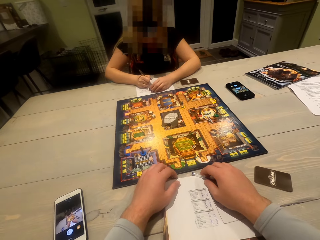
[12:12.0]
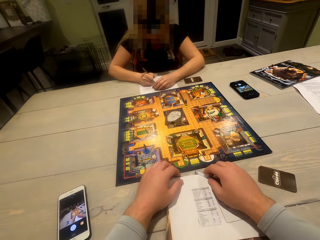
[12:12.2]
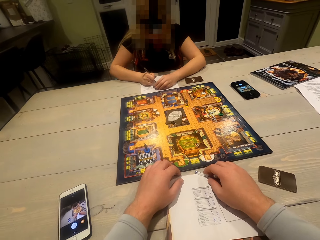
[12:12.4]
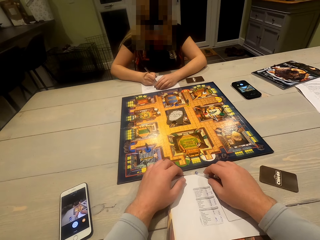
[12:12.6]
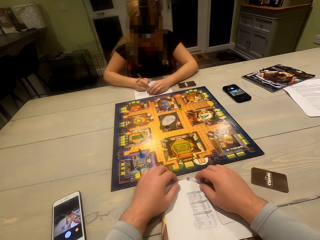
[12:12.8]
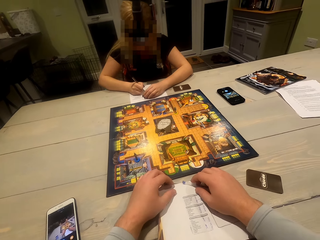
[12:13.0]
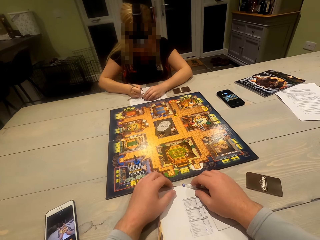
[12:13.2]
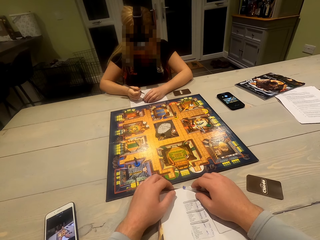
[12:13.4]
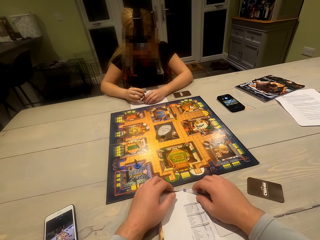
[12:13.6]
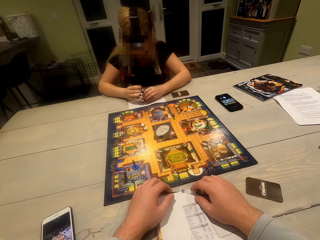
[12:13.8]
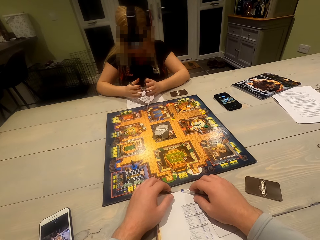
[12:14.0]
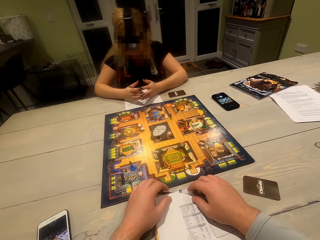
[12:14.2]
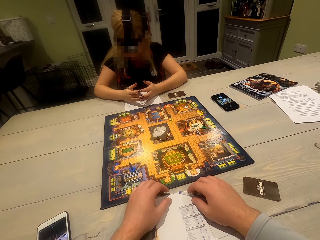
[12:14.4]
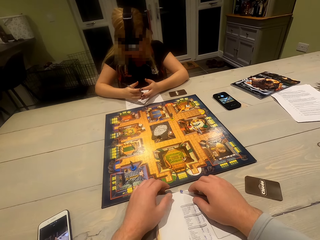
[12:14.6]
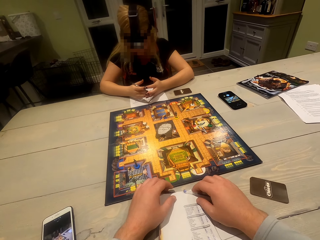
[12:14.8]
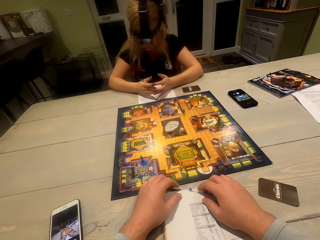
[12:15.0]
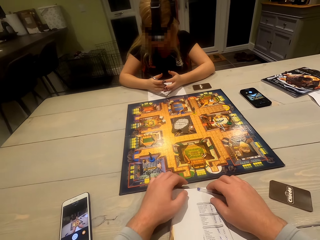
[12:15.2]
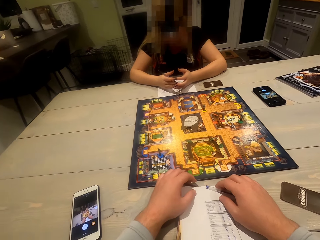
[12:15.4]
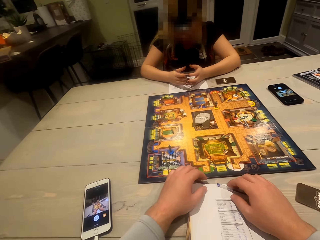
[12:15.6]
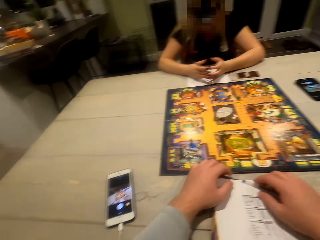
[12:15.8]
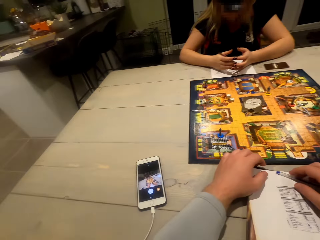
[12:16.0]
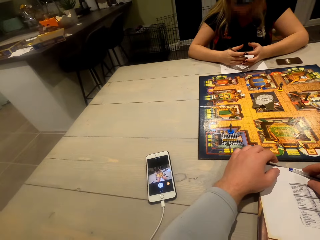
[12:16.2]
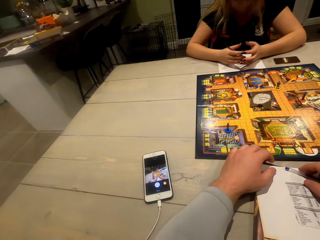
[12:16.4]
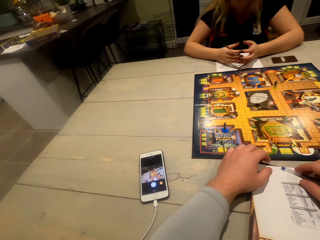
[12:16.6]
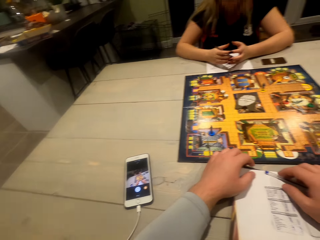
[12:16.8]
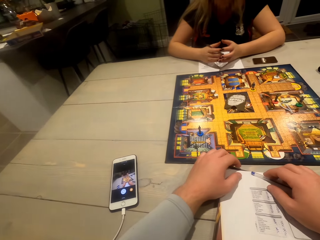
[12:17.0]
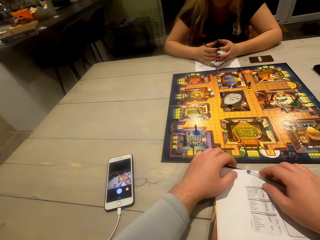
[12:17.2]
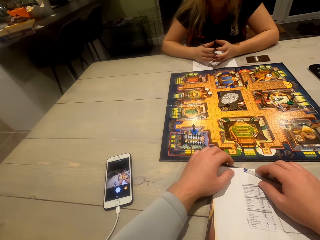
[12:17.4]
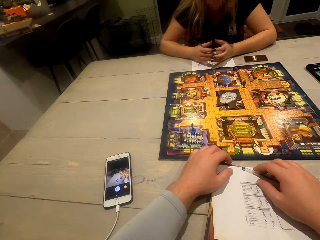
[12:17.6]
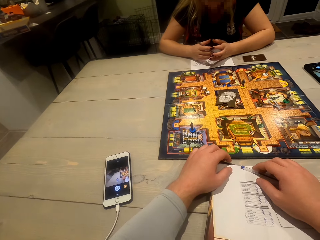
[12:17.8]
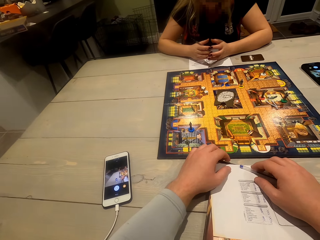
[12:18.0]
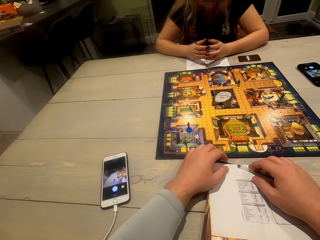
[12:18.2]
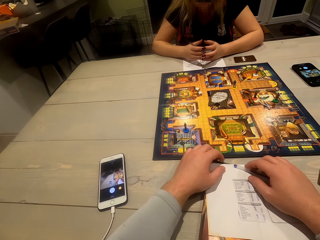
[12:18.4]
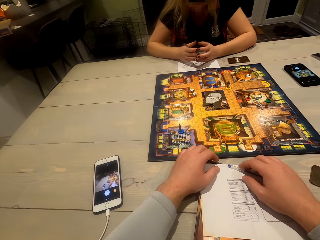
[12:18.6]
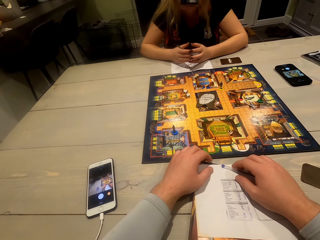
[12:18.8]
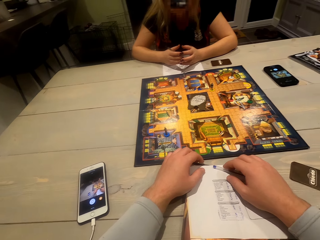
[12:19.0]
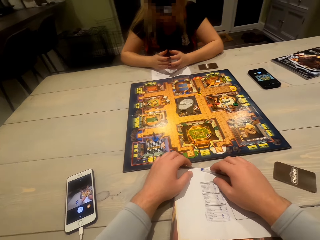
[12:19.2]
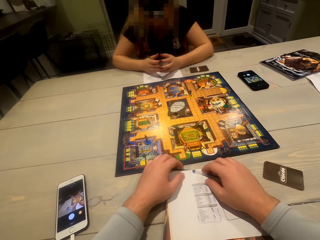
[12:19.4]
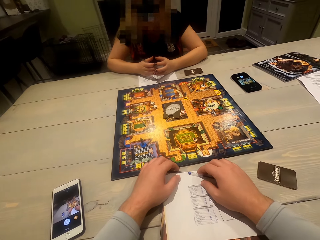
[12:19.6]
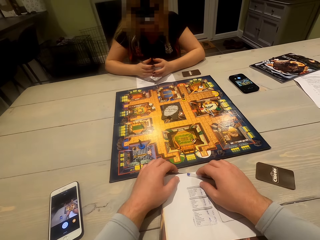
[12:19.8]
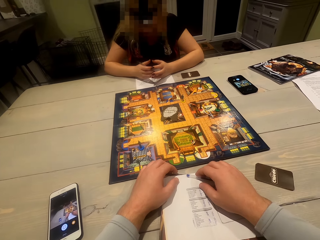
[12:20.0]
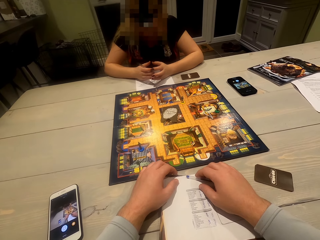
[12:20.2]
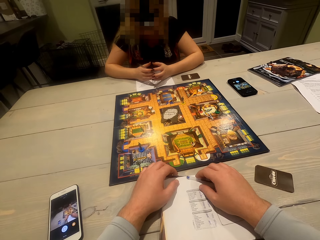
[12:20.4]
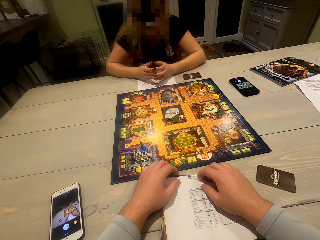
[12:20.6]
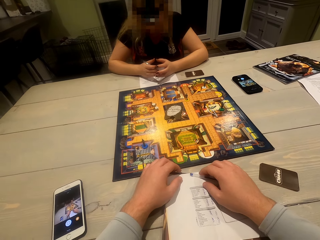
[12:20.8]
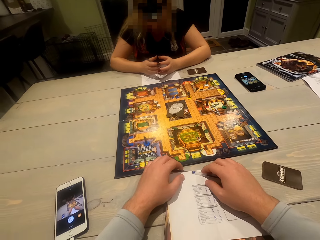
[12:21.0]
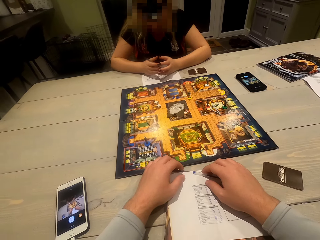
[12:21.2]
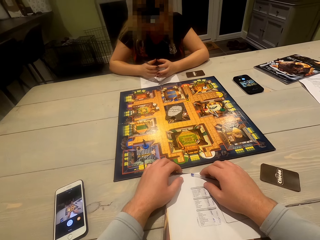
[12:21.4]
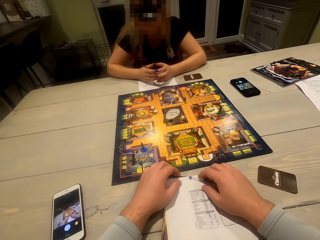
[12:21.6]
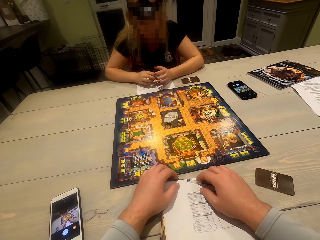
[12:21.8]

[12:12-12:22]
A woman writes on a paper with a pen. The woman adjusts her hands.

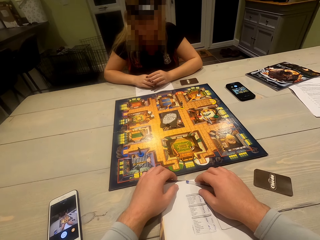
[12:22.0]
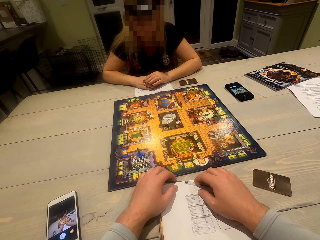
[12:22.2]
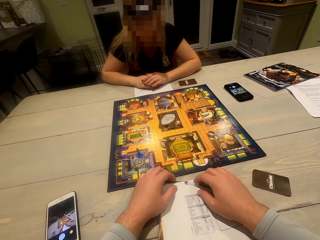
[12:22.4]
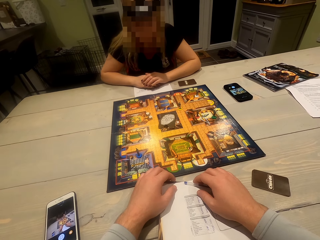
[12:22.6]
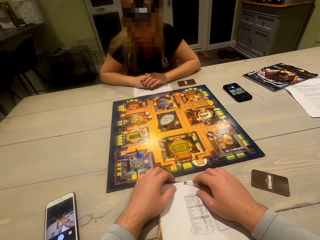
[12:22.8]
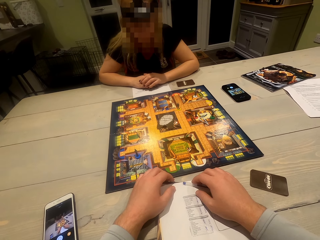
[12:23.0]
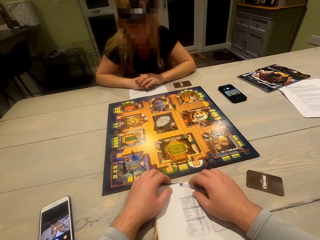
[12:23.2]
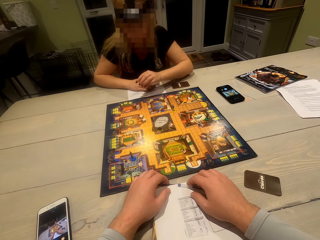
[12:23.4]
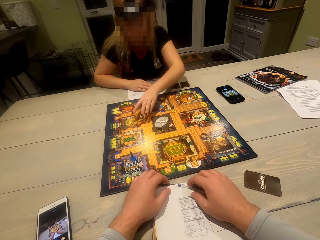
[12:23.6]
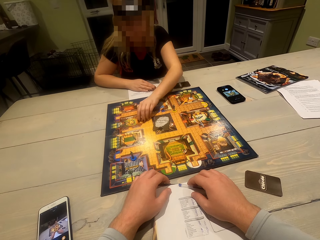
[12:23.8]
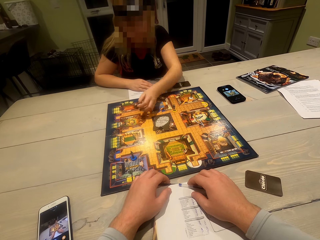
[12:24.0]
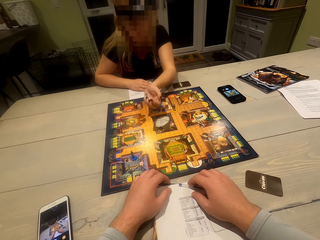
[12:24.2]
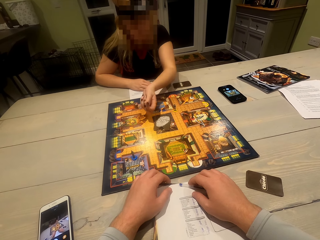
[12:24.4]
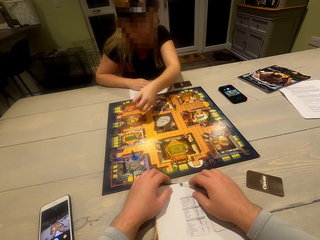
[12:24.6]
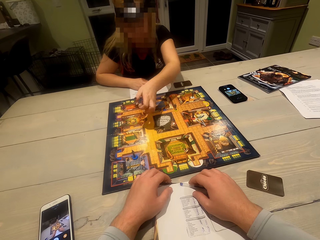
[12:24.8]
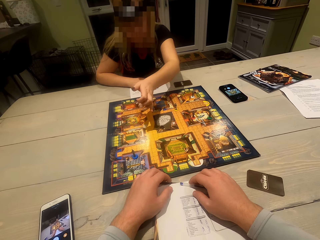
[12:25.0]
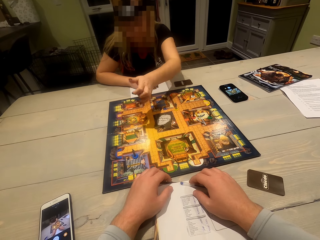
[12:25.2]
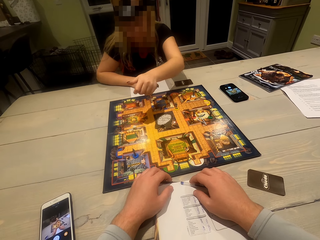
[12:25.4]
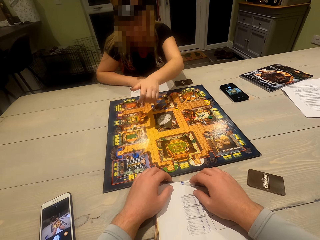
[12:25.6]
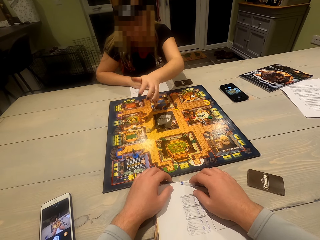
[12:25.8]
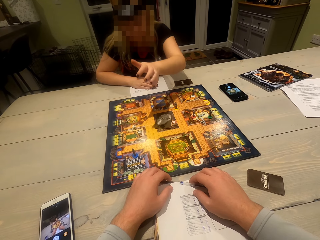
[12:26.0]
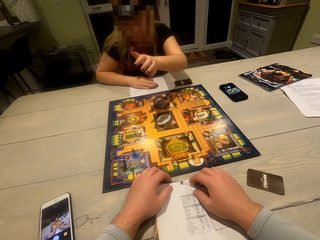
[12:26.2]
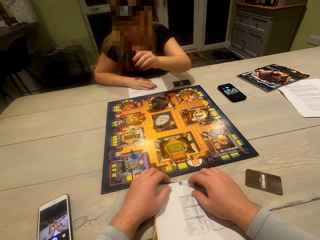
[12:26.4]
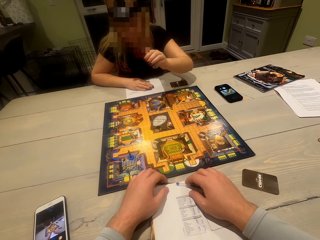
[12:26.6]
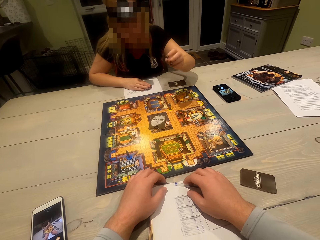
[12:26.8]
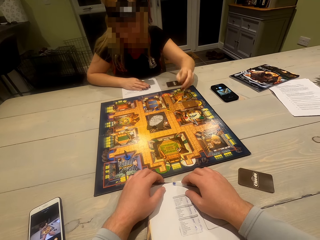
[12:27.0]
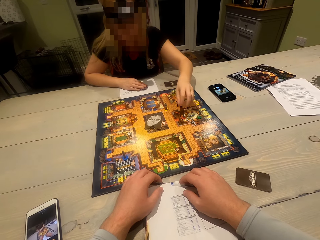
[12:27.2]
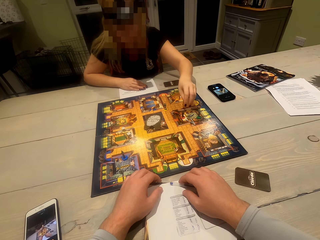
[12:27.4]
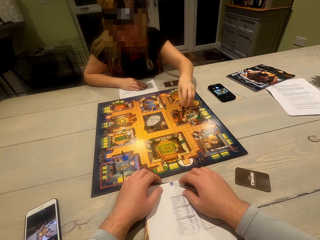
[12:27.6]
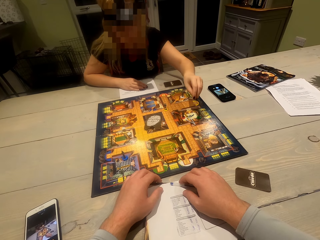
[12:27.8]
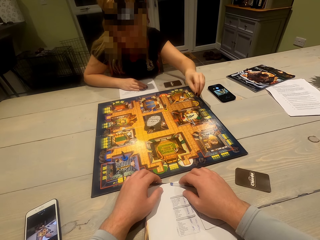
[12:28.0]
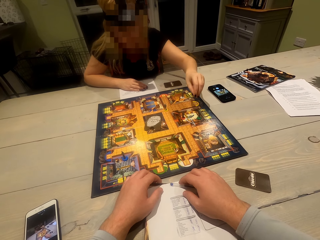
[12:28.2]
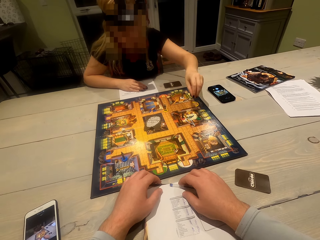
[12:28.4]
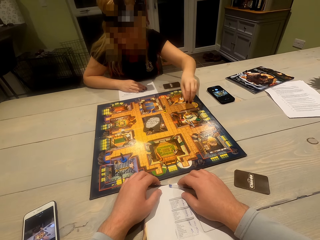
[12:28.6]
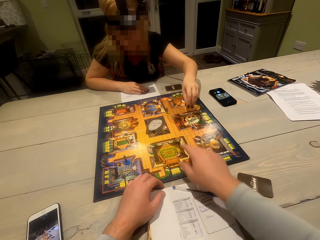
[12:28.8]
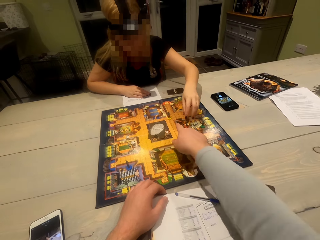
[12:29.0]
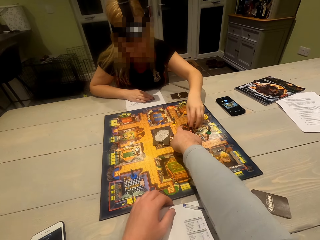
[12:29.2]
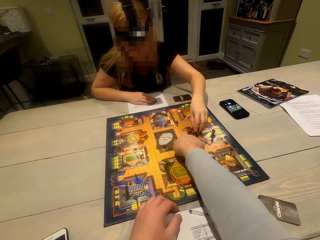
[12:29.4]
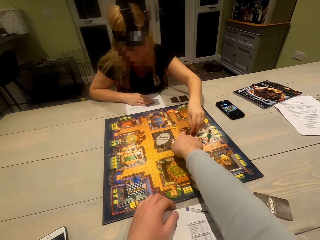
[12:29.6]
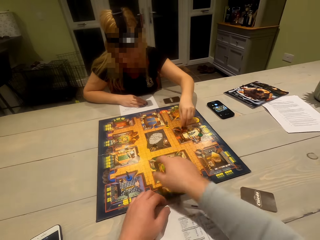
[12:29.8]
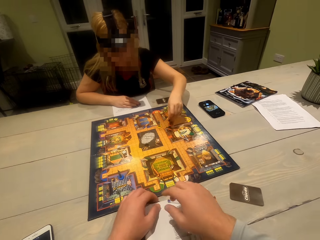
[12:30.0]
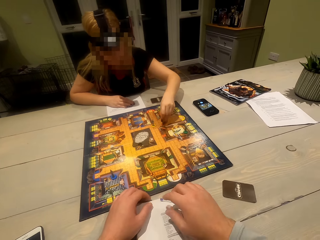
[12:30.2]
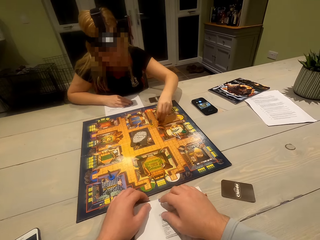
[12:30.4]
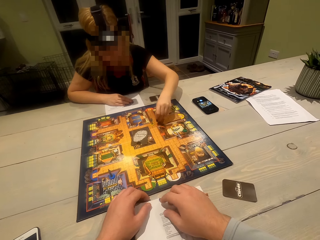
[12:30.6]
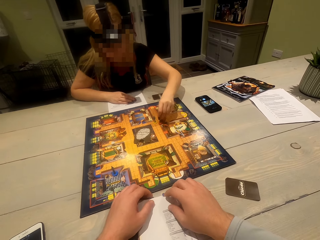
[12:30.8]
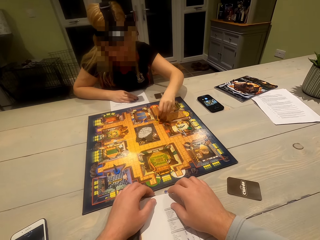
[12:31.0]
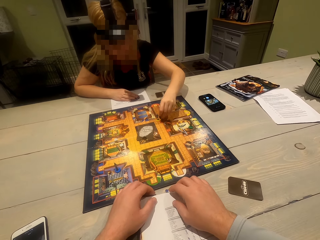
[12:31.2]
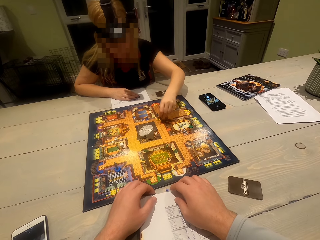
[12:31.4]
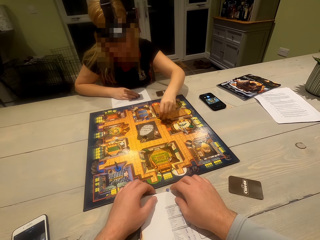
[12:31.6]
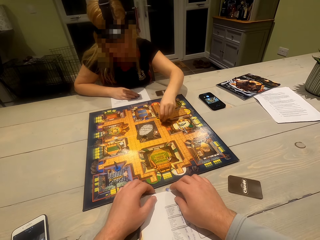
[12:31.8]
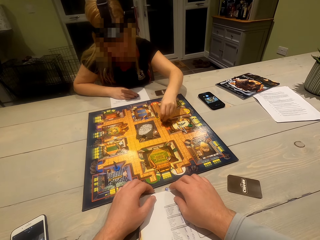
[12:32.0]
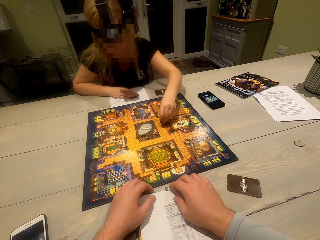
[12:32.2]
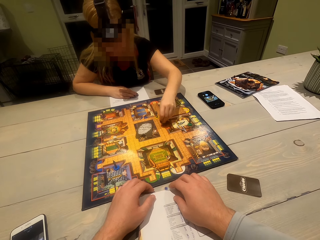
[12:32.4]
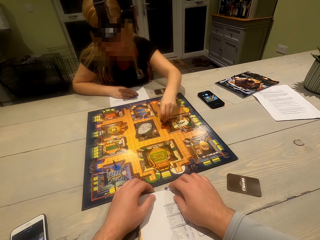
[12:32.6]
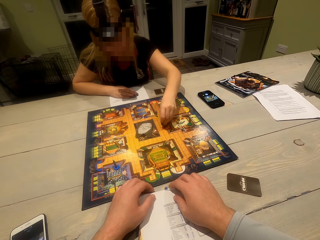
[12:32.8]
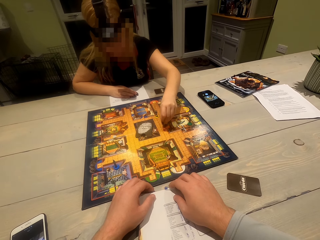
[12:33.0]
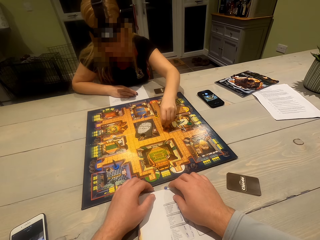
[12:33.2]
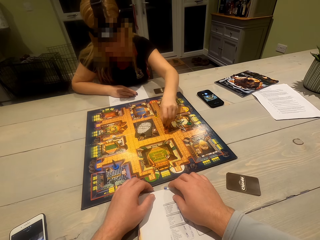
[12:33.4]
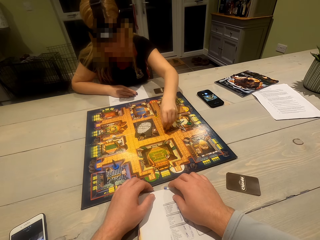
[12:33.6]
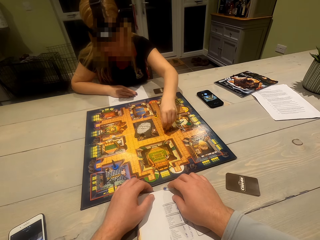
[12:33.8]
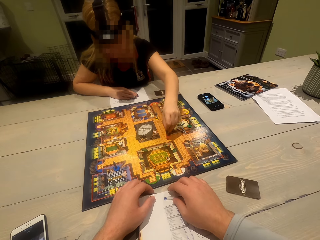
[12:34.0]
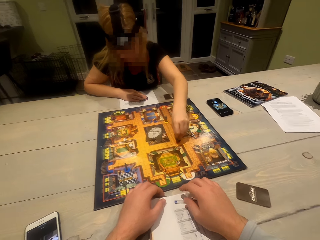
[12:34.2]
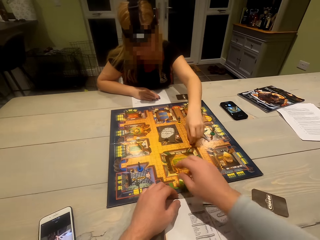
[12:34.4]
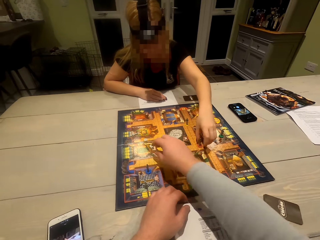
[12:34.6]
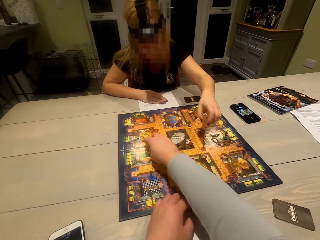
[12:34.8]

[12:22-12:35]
A woman picks up the dice on the board. The woman shakes the dice and rolls the dice. The woman puts the dice on the board. The woman moves her hand and moves a token on the board. The camera wearer uses gestures. They point towards the board. They look around.
